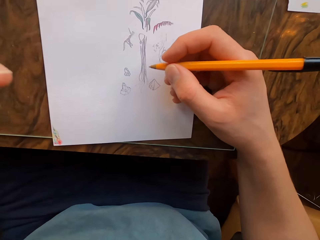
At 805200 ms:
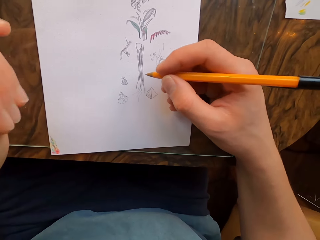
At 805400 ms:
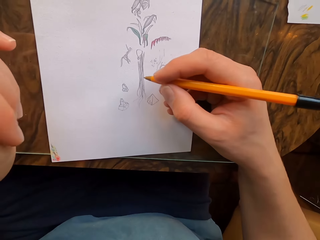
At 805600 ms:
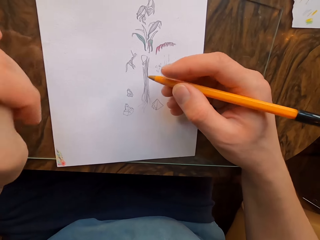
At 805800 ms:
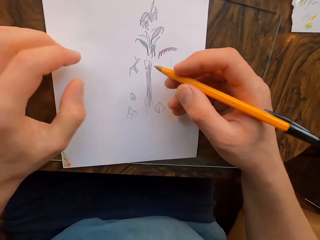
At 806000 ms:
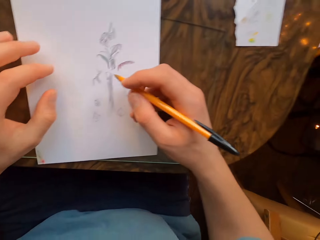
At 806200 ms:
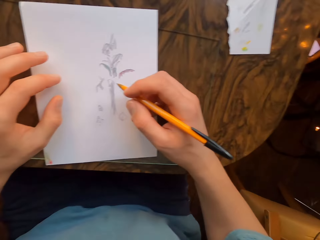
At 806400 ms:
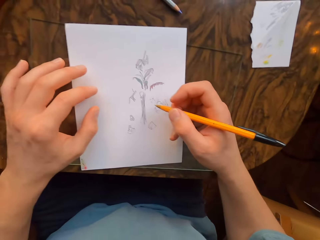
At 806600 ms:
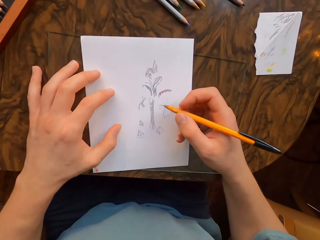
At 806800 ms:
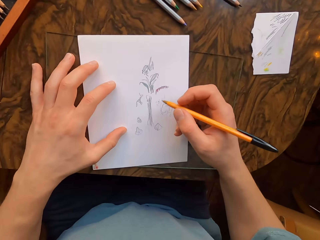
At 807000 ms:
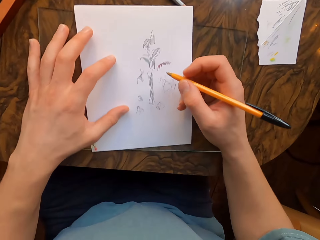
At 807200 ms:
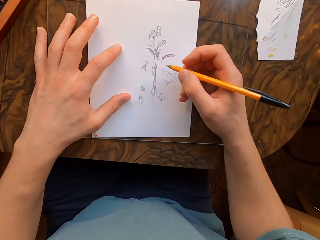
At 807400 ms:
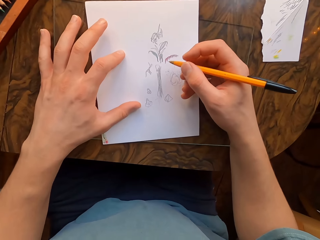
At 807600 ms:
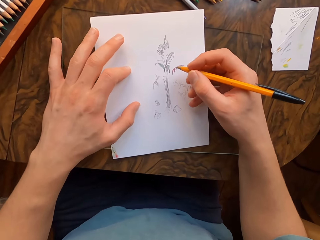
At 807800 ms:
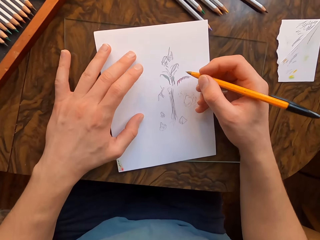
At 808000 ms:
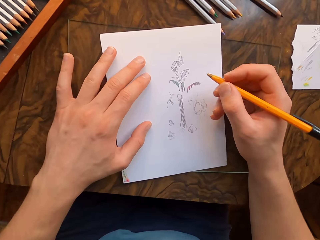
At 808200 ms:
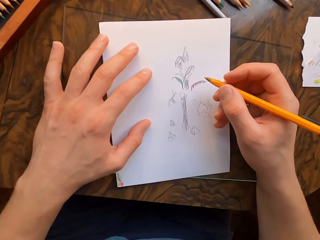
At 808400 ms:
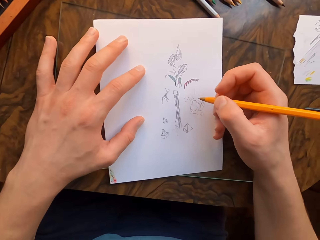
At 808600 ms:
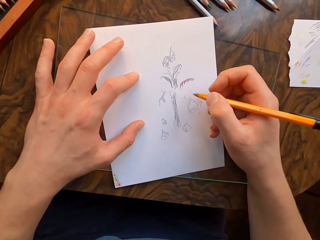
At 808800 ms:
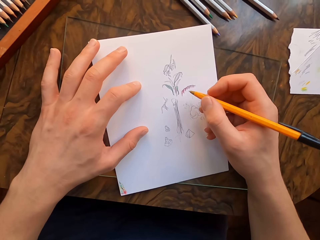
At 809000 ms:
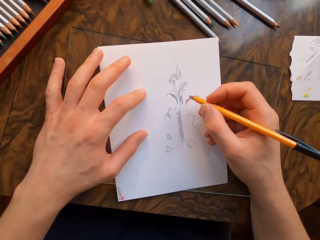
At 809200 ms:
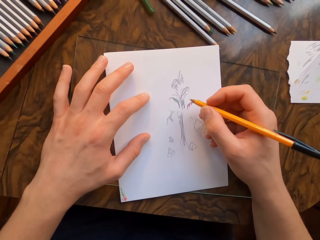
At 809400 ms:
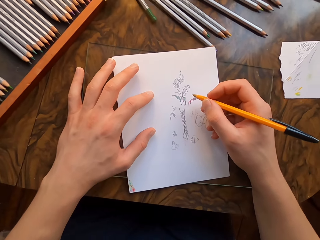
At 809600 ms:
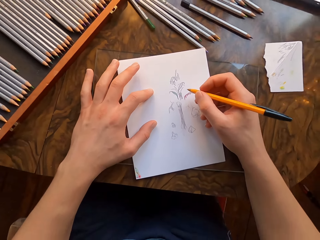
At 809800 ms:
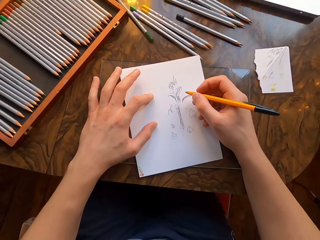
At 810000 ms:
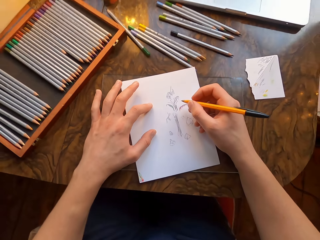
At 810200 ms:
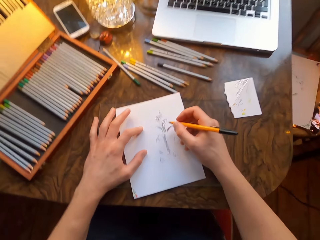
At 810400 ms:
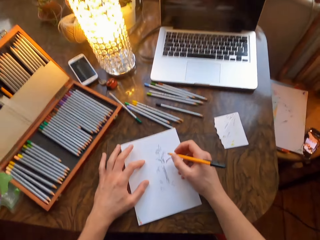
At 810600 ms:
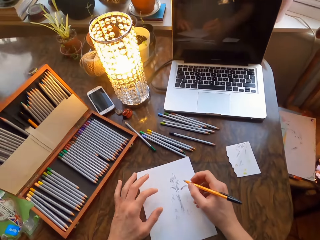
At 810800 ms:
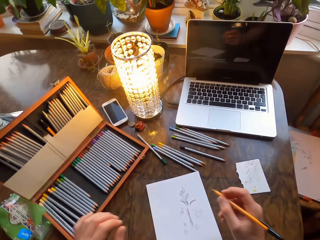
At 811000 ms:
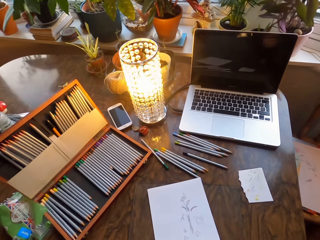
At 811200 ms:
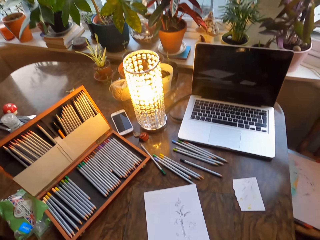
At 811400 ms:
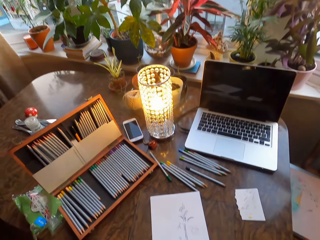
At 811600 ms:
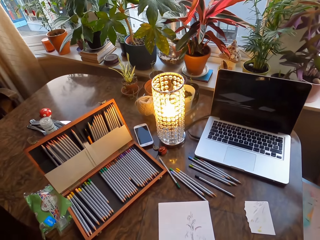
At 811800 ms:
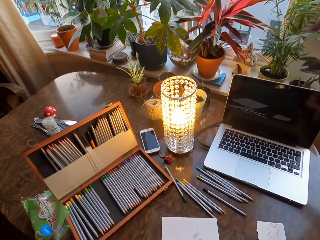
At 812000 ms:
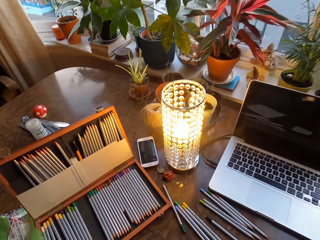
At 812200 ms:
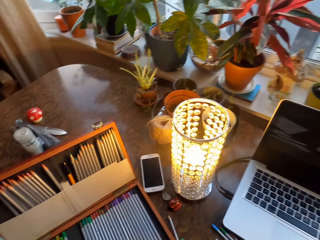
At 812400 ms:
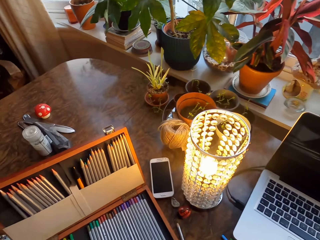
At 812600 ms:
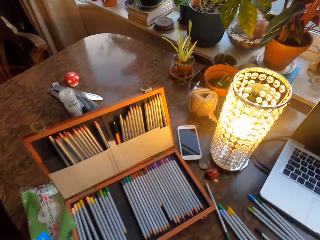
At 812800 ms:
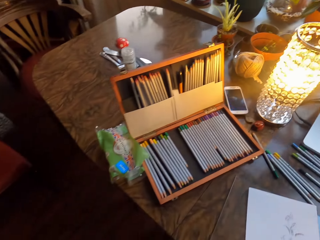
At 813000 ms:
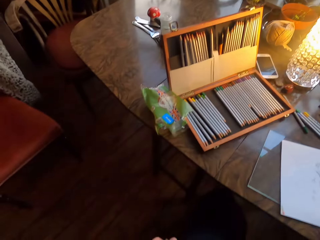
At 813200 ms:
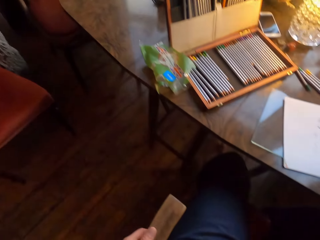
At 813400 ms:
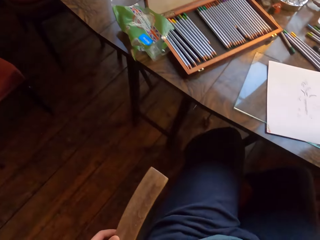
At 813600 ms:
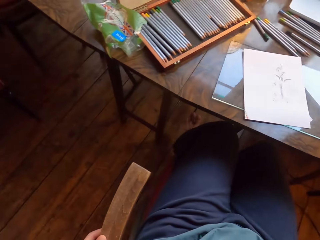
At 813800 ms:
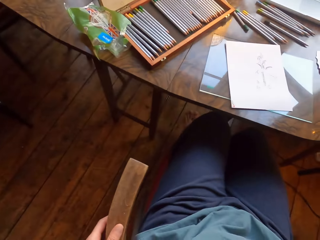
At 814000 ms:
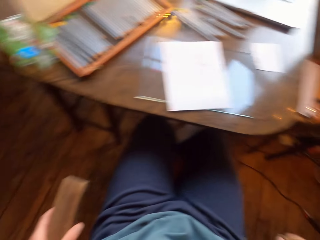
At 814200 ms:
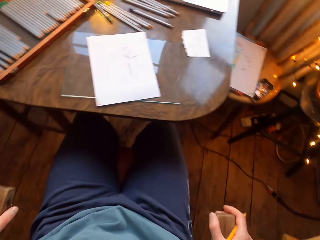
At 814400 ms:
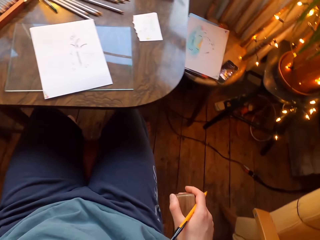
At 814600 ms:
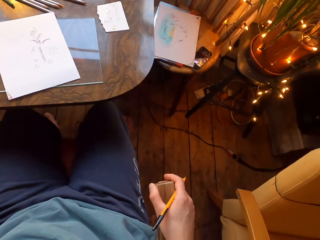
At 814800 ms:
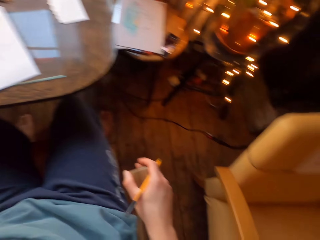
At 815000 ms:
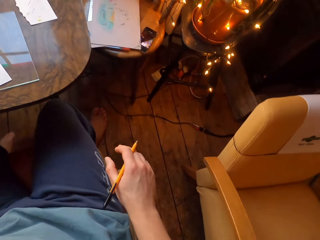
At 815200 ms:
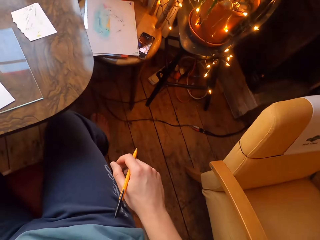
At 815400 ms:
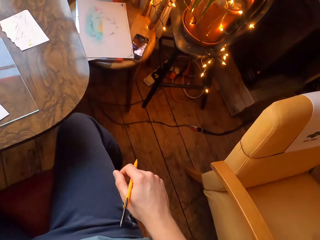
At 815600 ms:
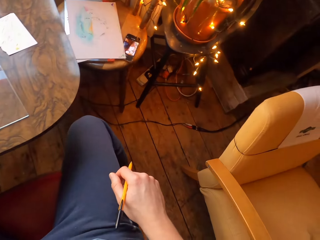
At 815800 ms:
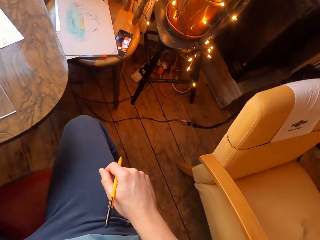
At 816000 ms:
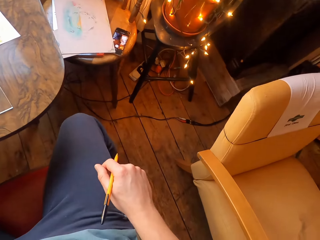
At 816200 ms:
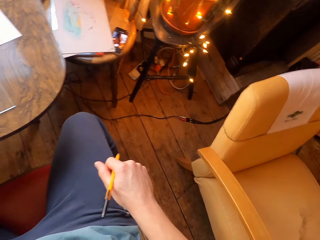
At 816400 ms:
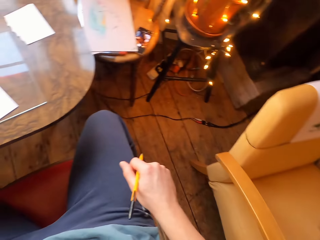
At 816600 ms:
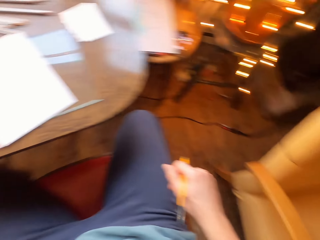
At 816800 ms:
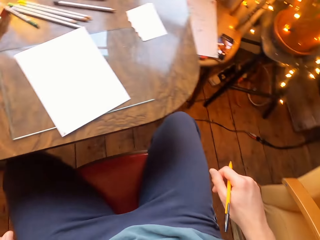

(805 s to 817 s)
The camera wearer holds the paper with his left hand. He moves the paper. He pushes the chair back. He moves his right leg. He stretches on the chair.

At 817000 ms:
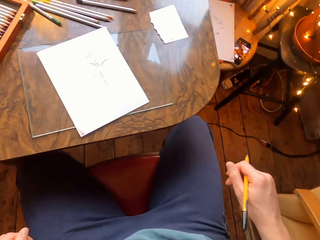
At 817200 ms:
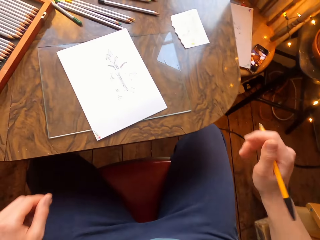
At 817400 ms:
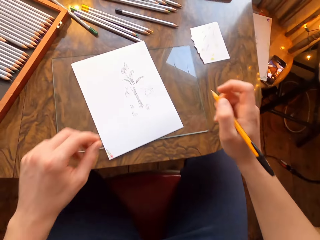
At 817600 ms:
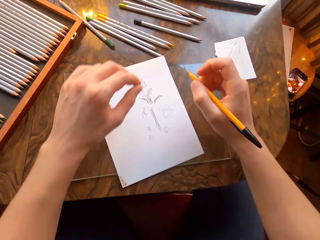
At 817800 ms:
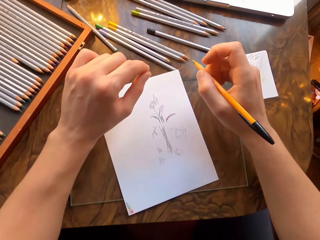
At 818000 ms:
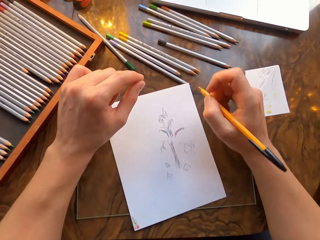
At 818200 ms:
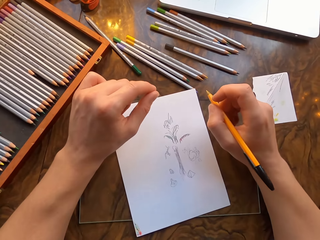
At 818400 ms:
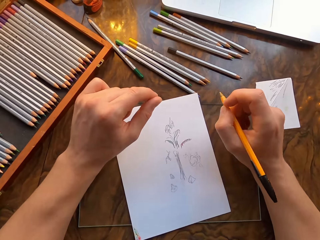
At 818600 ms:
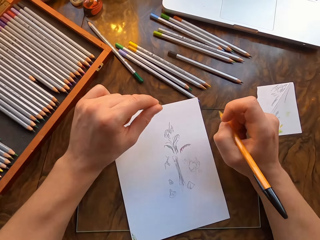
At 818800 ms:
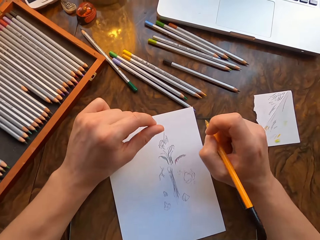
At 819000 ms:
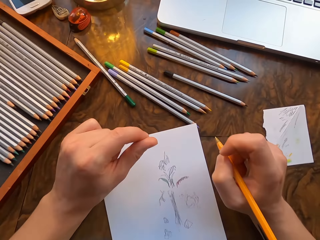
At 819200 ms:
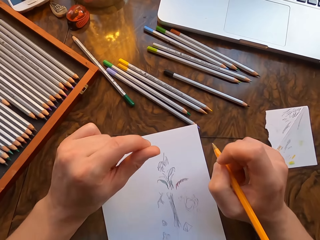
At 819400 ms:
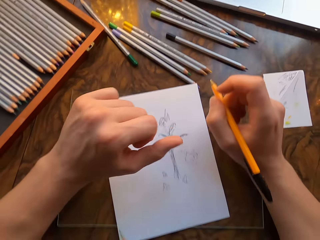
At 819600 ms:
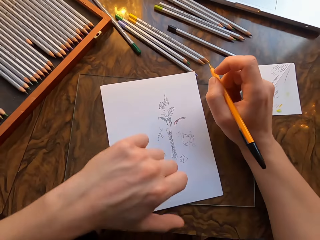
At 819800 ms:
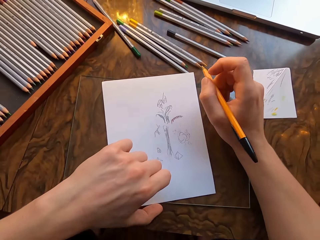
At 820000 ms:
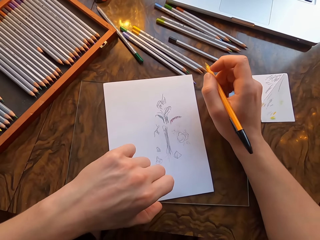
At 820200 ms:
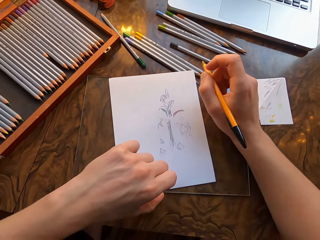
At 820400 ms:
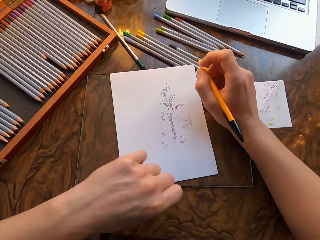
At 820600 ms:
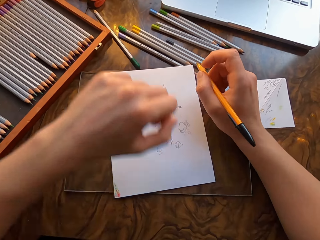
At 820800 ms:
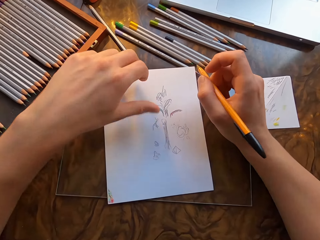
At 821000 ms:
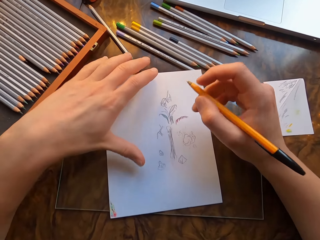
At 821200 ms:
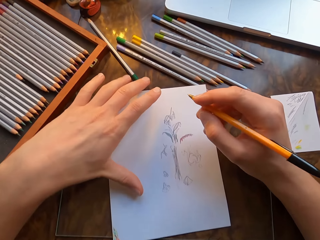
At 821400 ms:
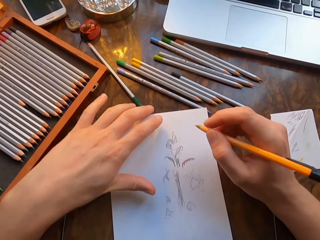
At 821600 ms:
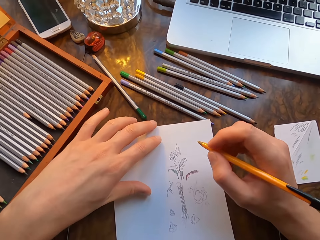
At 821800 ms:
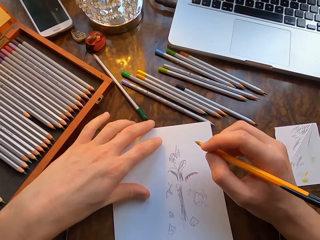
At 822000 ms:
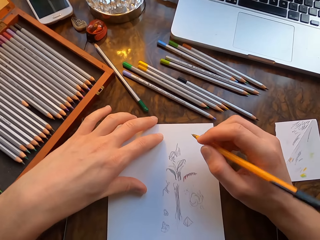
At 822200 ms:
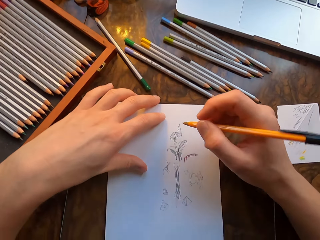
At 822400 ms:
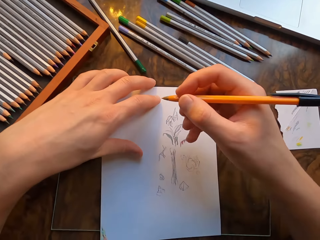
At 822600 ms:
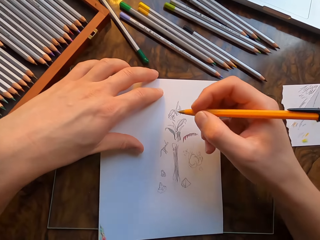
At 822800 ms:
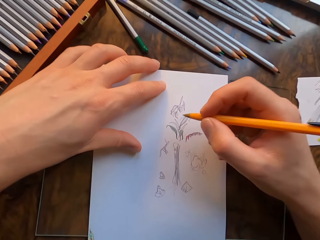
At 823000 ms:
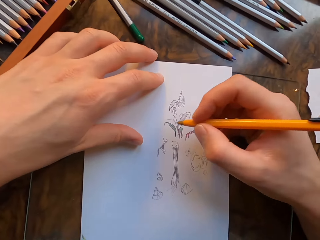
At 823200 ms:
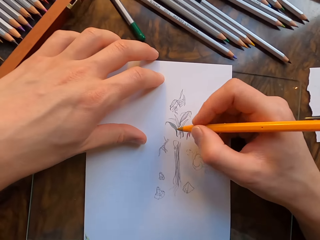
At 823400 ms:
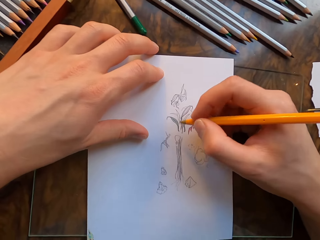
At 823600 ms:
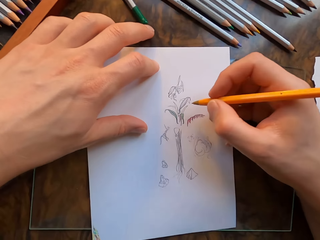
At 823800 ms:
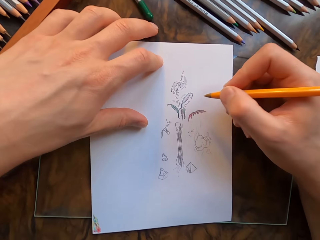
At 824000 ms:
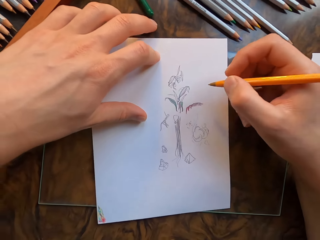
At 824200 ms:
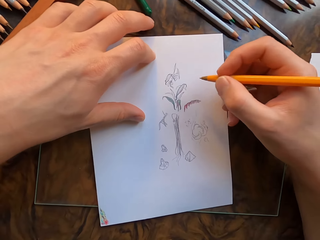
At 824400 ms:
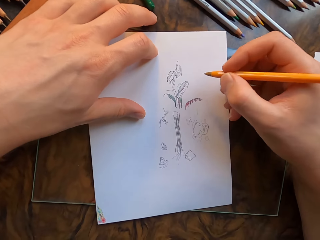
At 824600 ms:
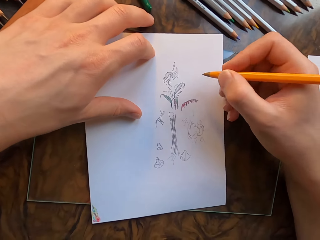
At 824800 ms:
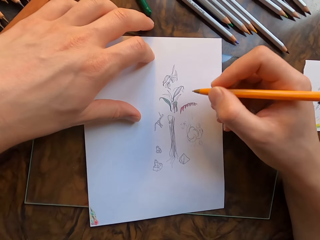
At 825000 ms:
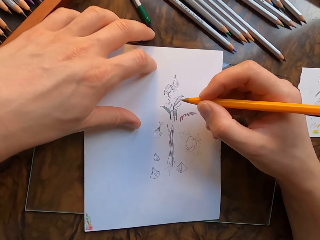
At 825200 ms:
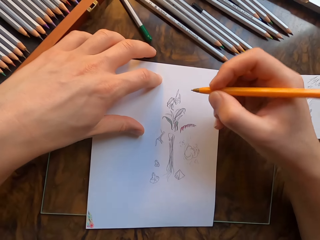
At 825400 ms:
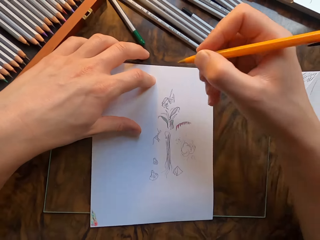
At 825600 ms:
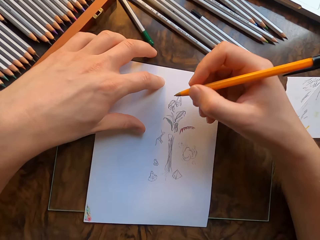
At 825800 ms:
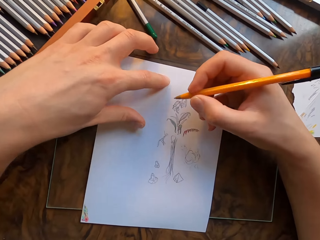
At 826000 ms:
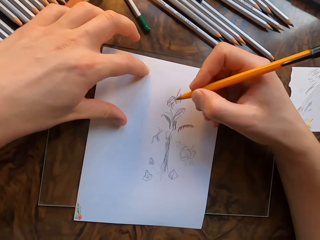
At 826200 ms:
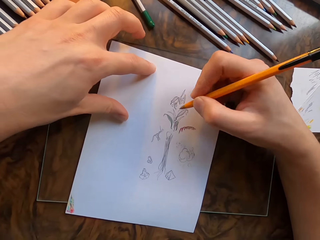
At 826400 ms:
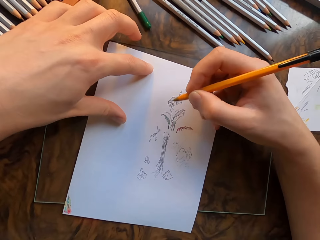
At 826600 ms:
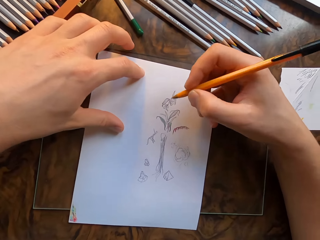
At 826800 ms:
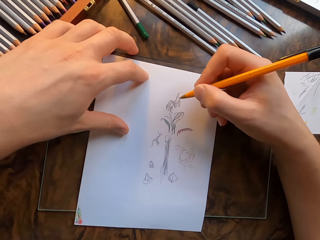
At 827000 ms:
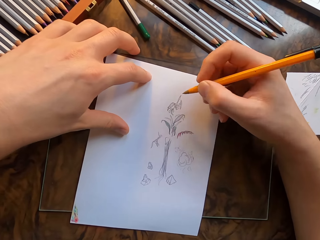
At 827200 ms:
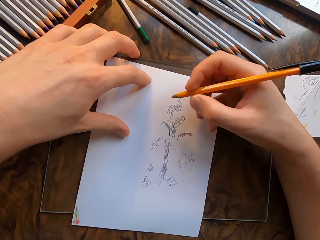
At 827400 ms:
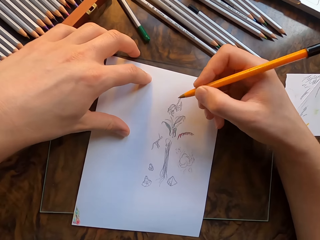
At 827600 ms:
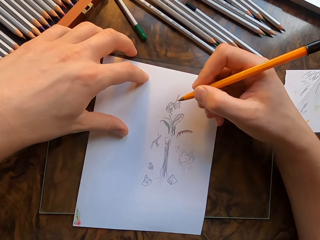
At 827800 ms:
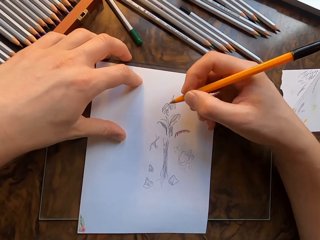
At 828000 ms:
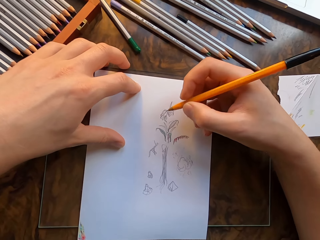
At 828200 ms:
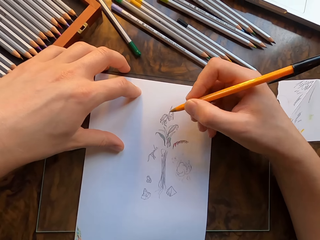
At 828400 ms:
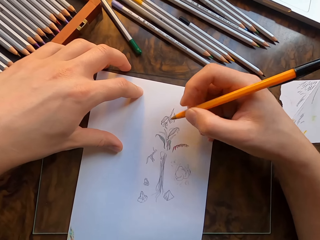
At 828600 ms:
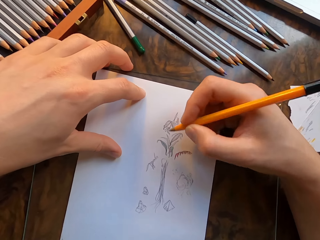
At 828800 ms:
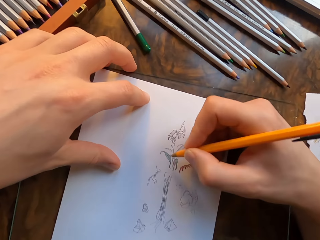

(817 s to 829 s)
The camera wearer leans forward. He pushes the glass on the table. He moves the paper. He moves the drawing paper with his left hand.
